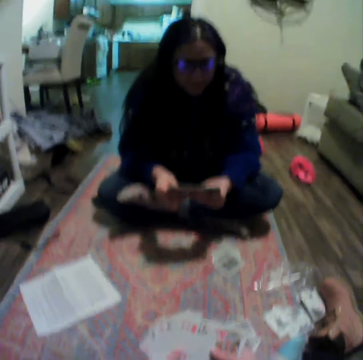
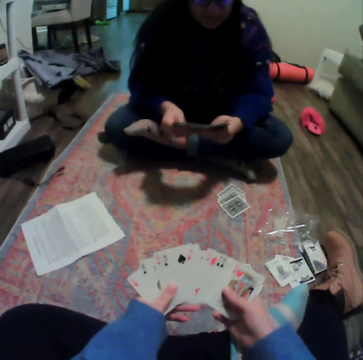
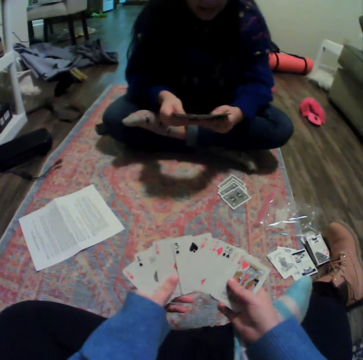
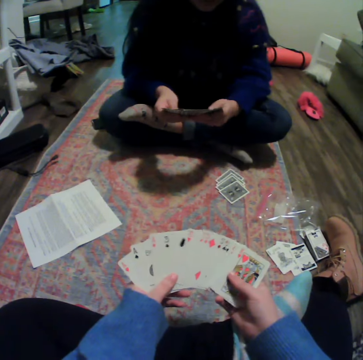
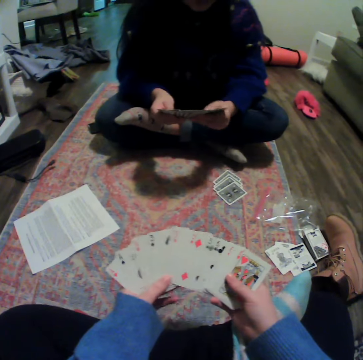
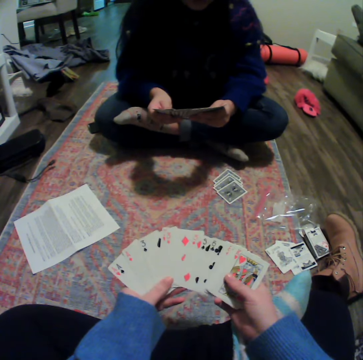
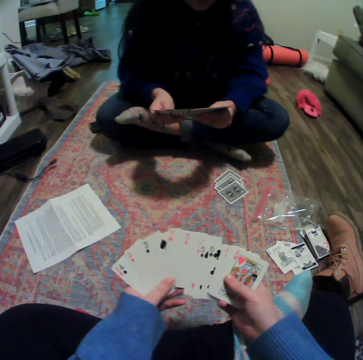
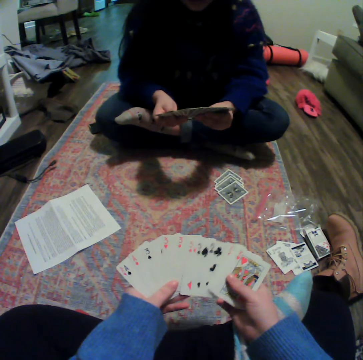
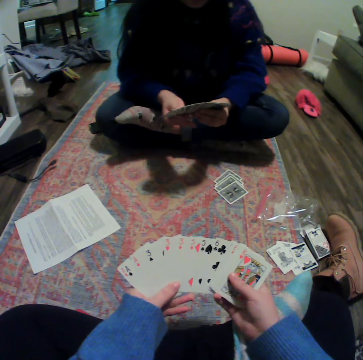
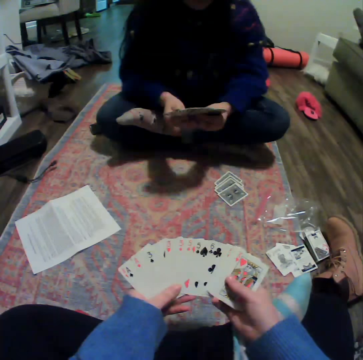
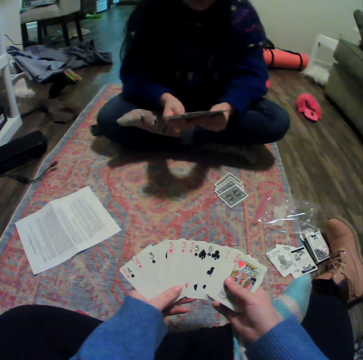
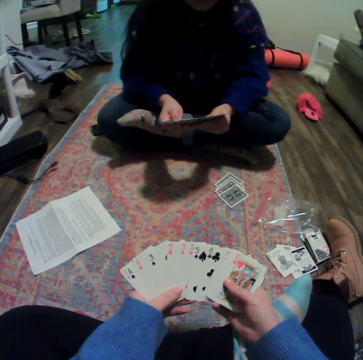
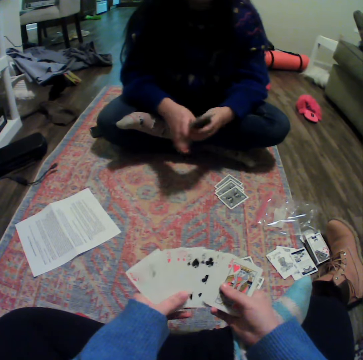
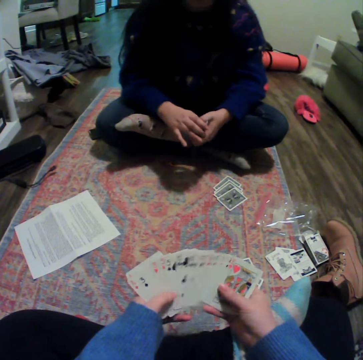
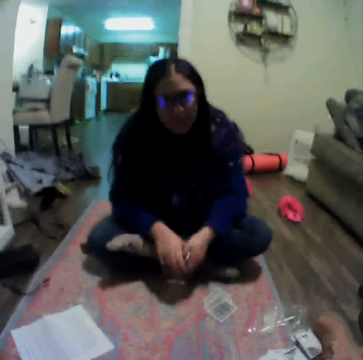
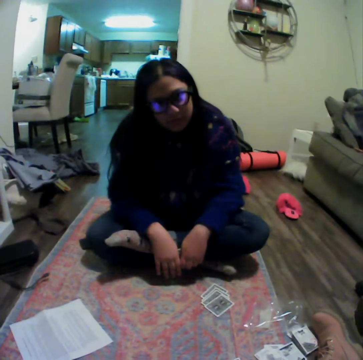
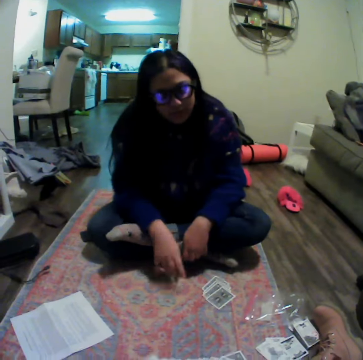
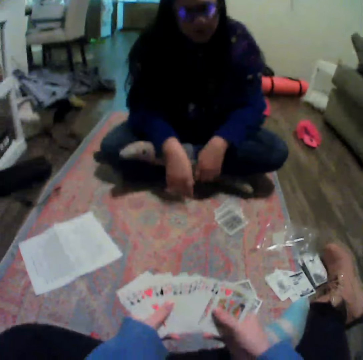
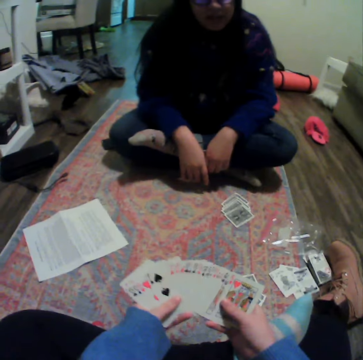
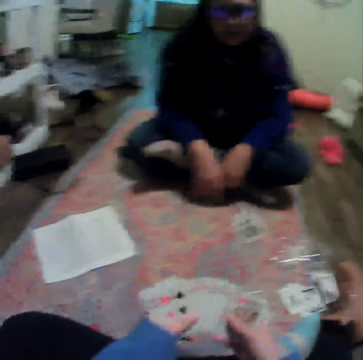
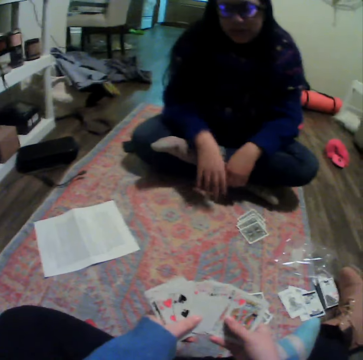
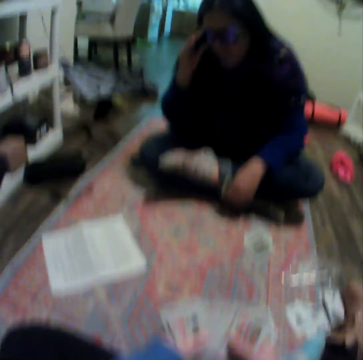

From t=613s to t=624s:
The woman spreads a card. The camera wearer organizes their cards. The woman organizes her cards. The woman gathers cards and moves a hand.

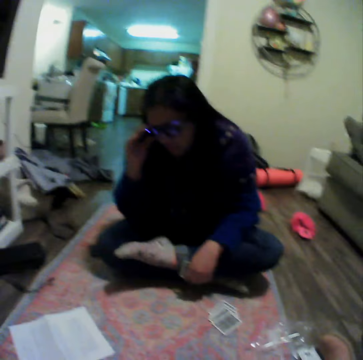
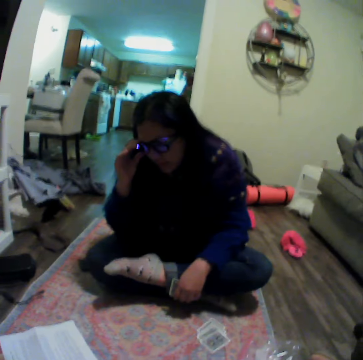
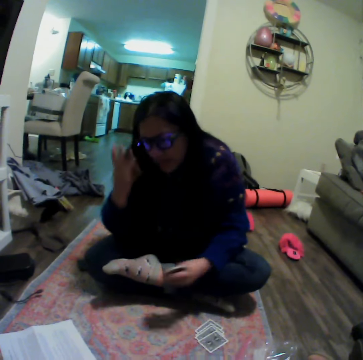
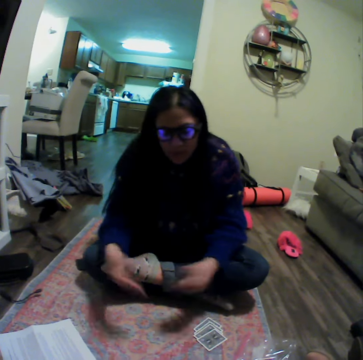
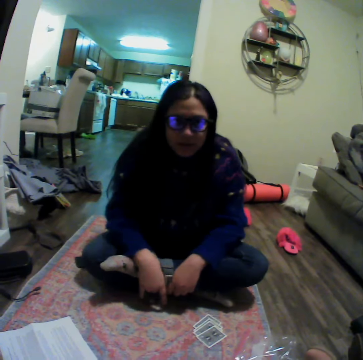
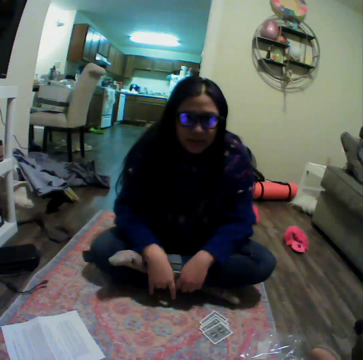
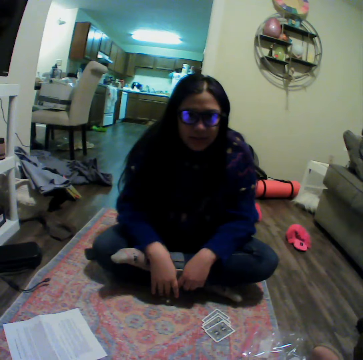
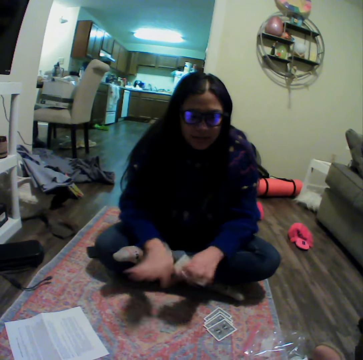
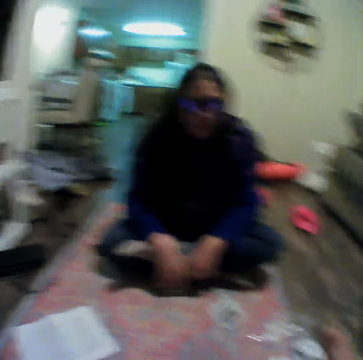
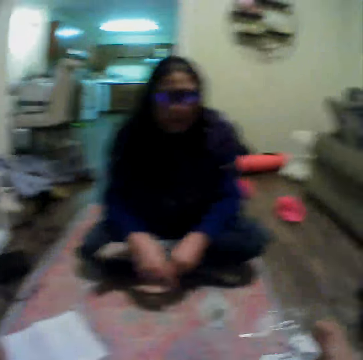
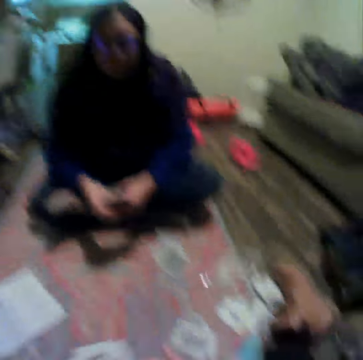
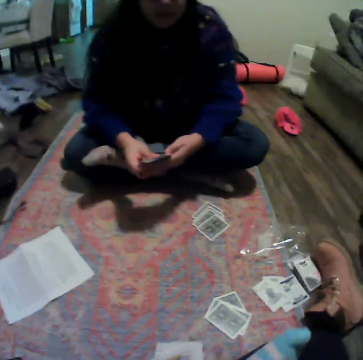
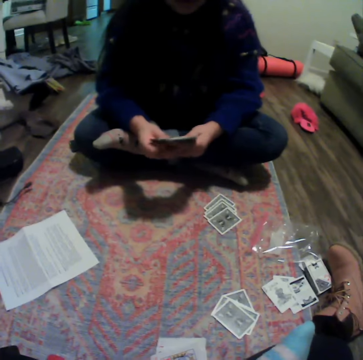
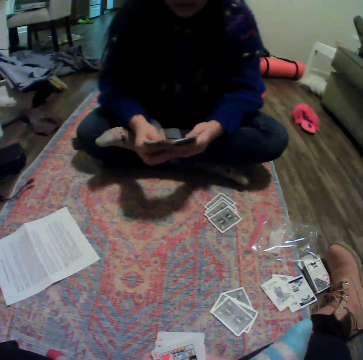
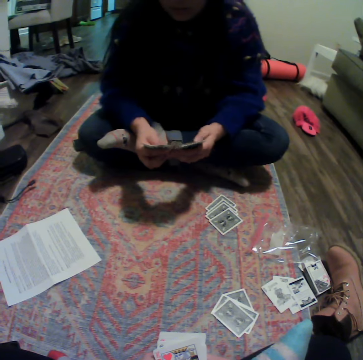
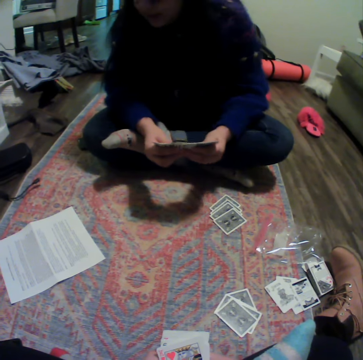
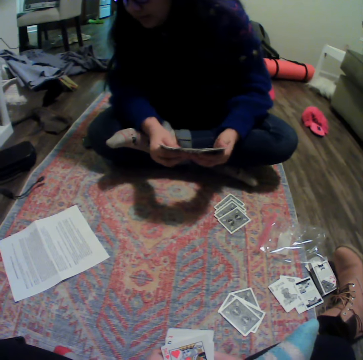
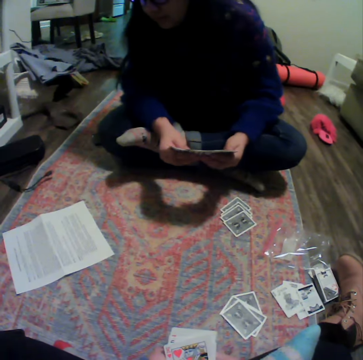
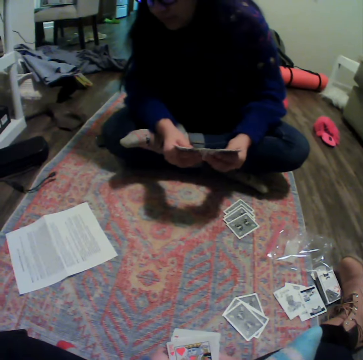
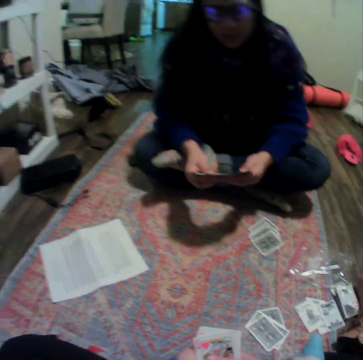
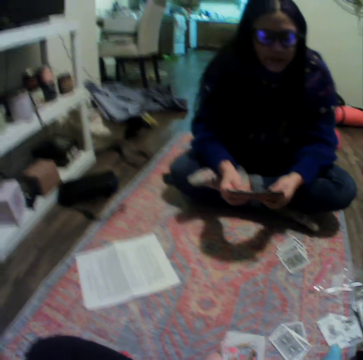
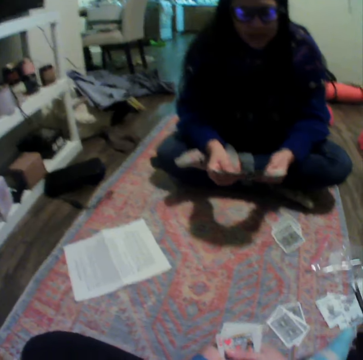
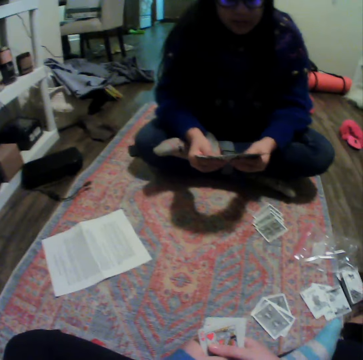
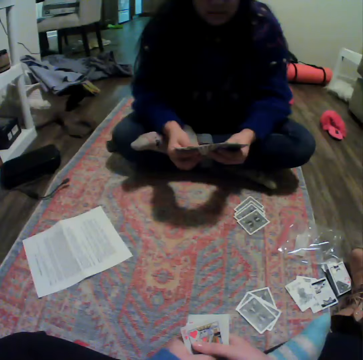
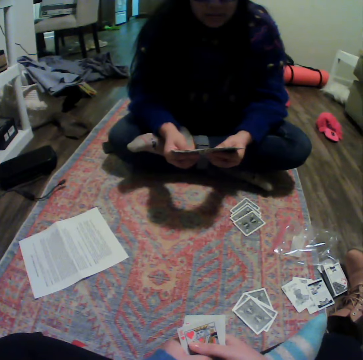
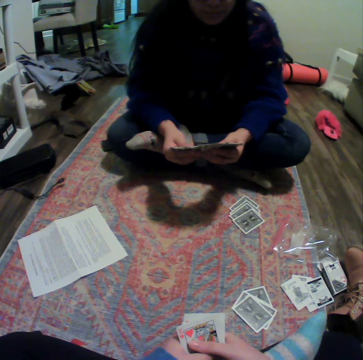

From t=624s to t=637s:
The woman touches her glasses and adjusts the glasses. The woman moves a hand. The camera wearer talks to the woman. The woman spreads cards.

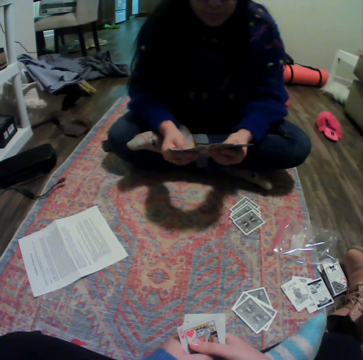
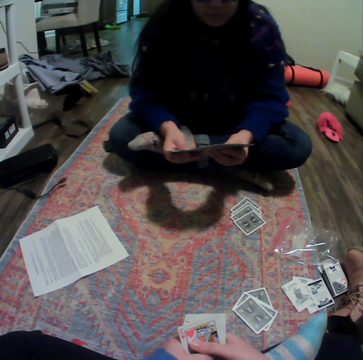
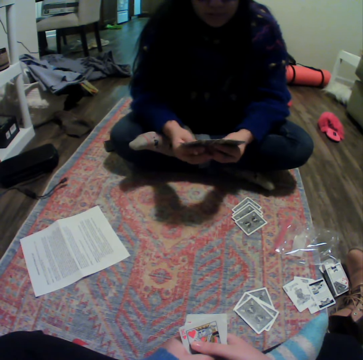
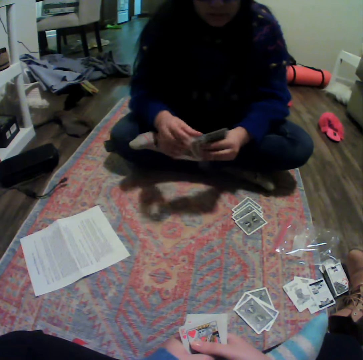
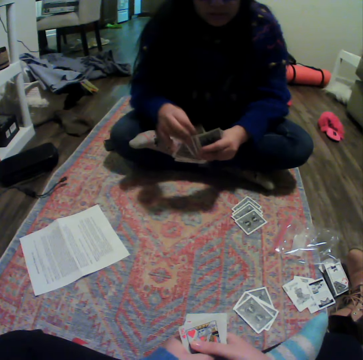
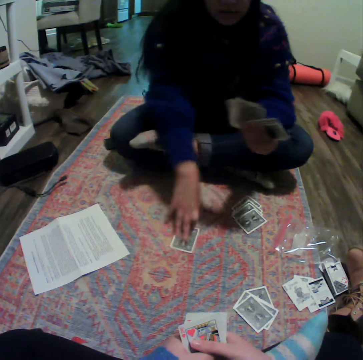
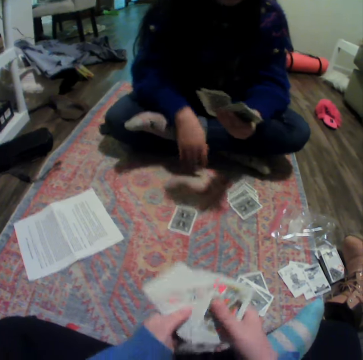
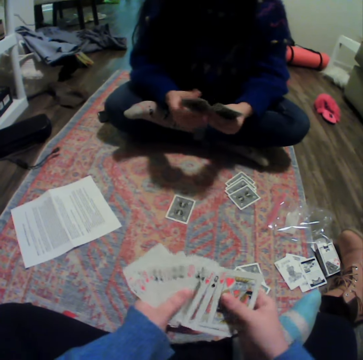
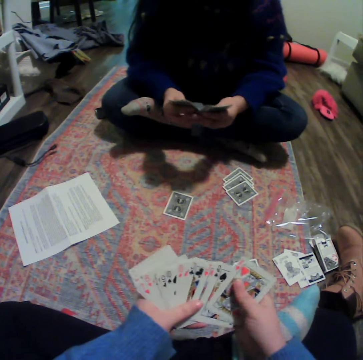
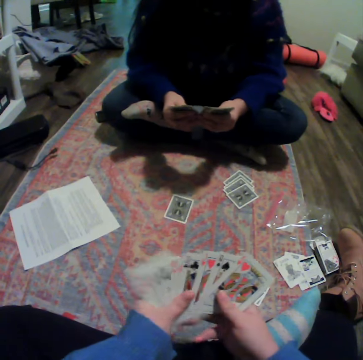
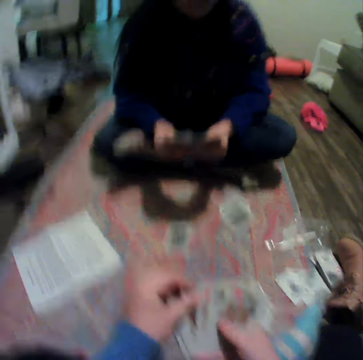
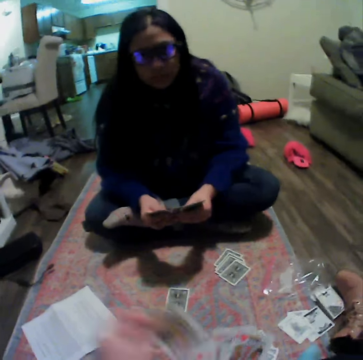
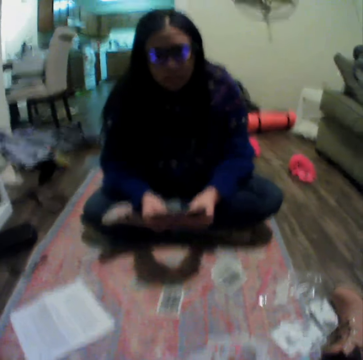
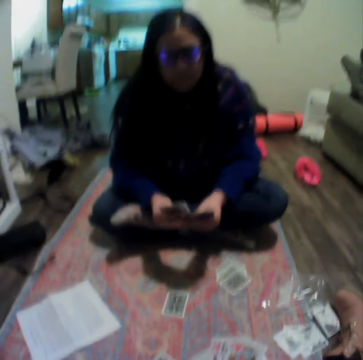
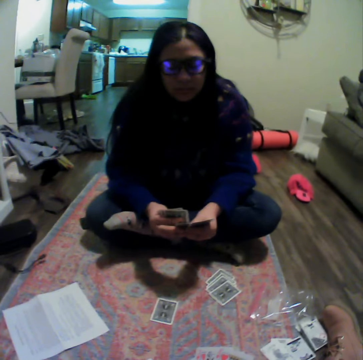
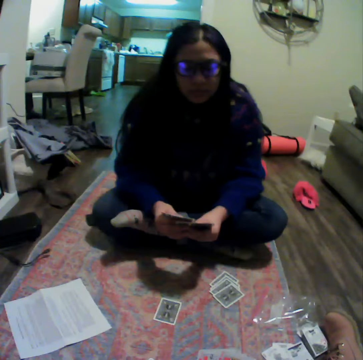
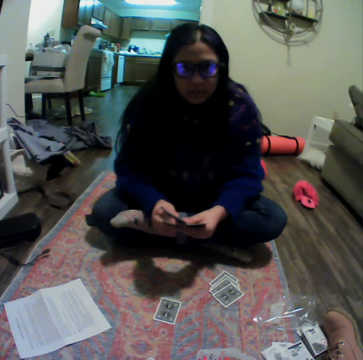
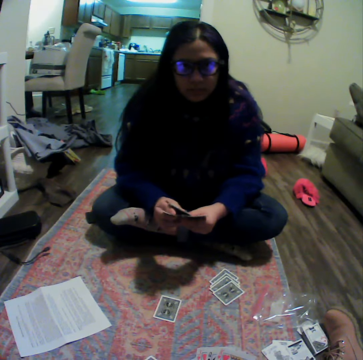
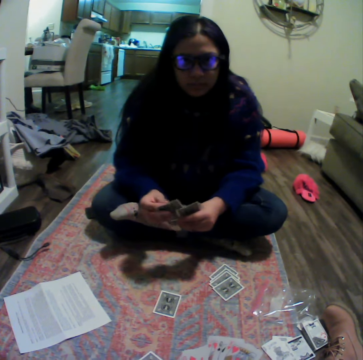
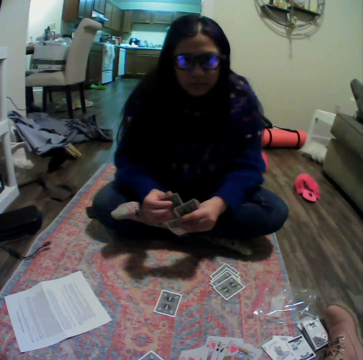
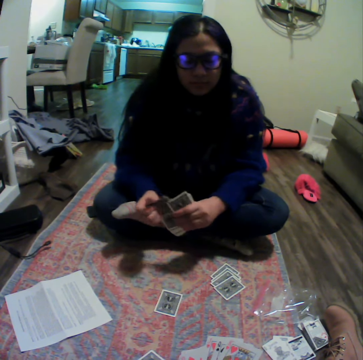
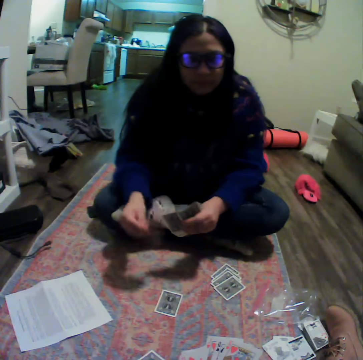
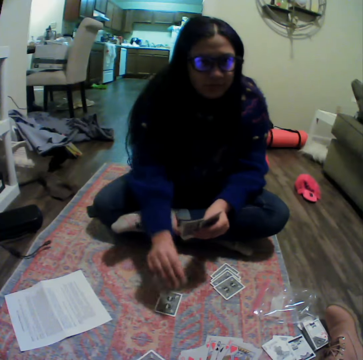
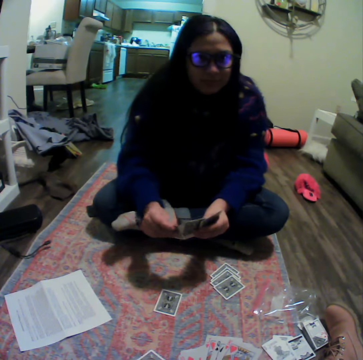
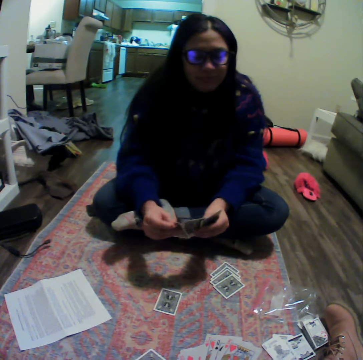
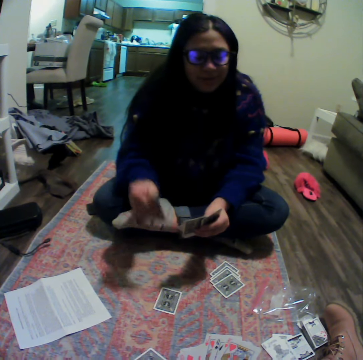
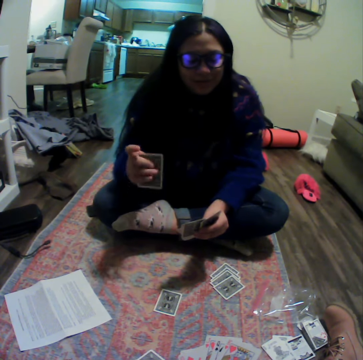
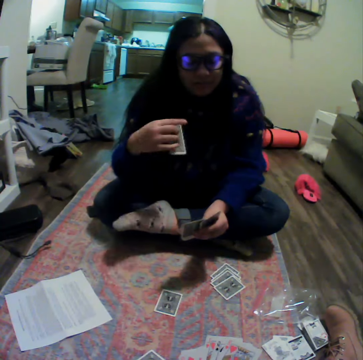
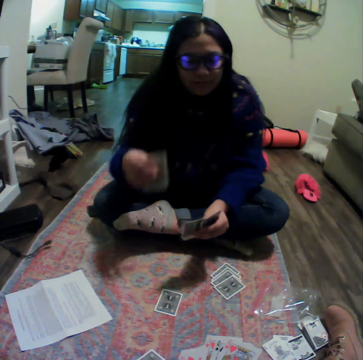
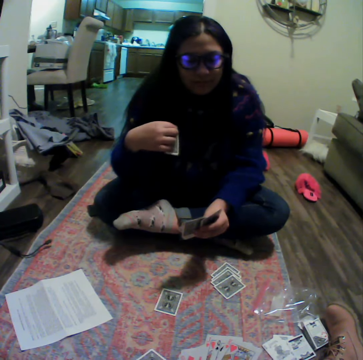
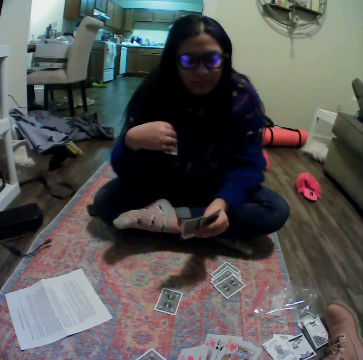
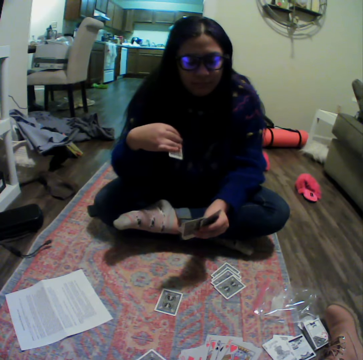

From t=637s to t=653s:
The woman places a card on the carpet. The camera wearer spreads cards. They place a card on the carpet. The woman spreads a card. The woman picks a card and moves a hand.
